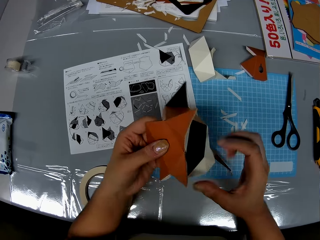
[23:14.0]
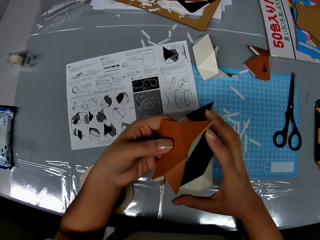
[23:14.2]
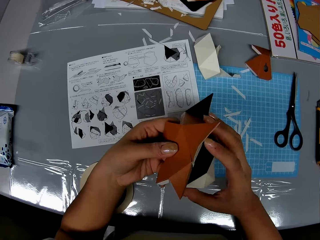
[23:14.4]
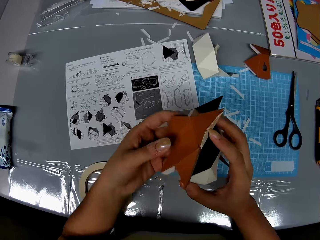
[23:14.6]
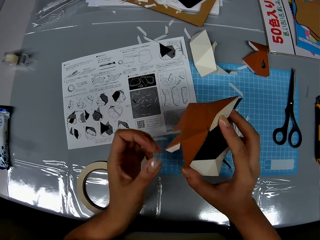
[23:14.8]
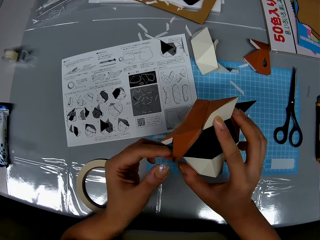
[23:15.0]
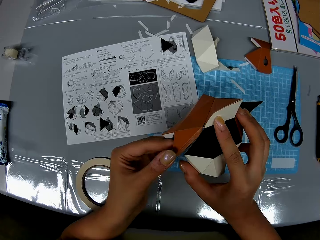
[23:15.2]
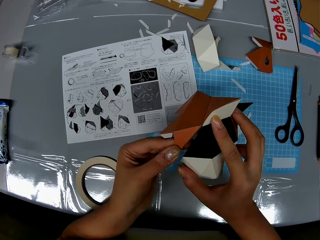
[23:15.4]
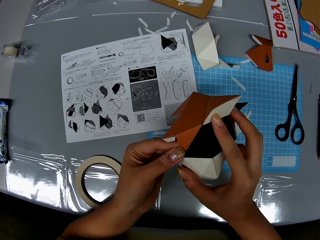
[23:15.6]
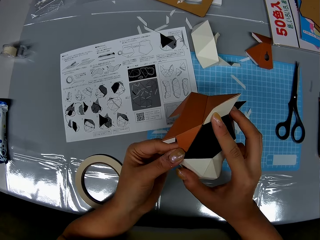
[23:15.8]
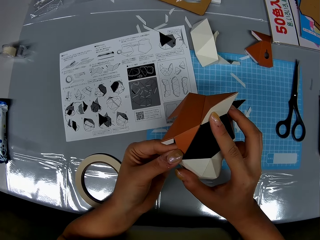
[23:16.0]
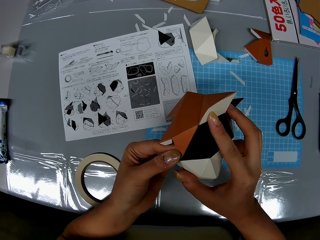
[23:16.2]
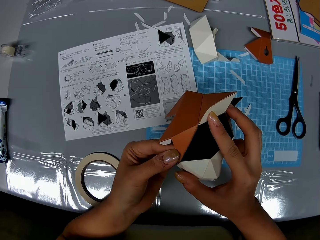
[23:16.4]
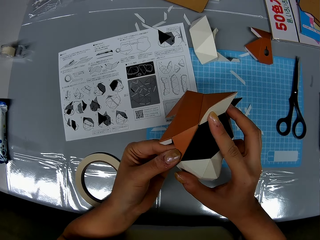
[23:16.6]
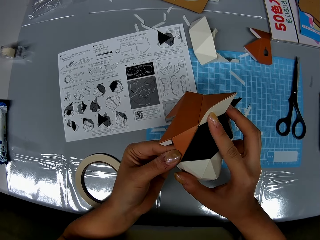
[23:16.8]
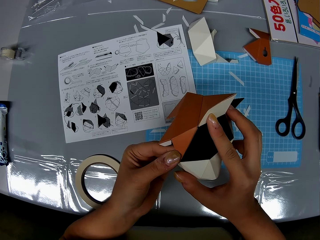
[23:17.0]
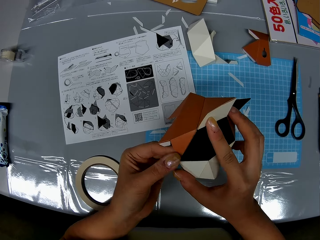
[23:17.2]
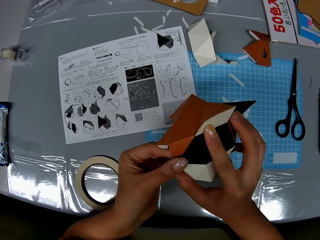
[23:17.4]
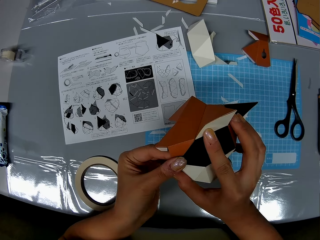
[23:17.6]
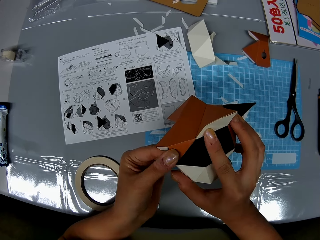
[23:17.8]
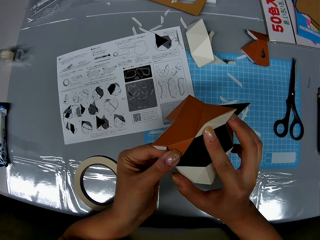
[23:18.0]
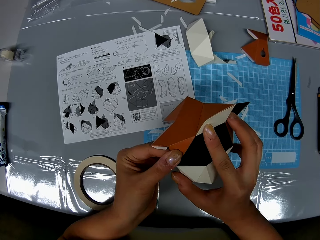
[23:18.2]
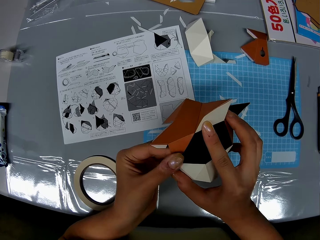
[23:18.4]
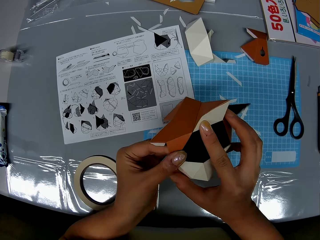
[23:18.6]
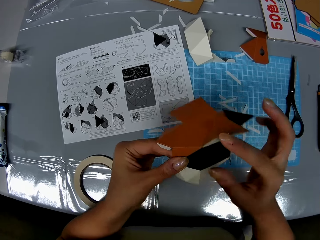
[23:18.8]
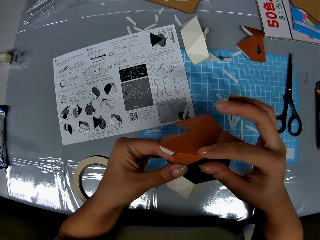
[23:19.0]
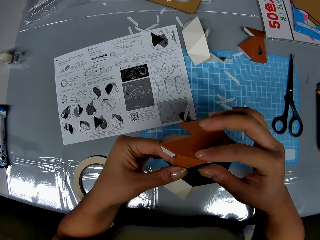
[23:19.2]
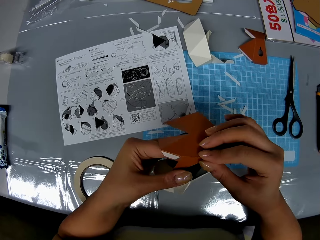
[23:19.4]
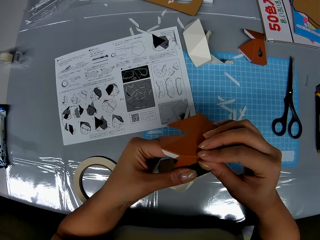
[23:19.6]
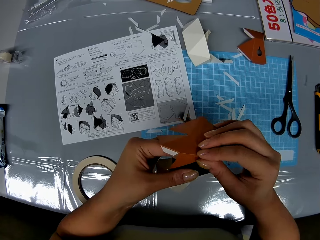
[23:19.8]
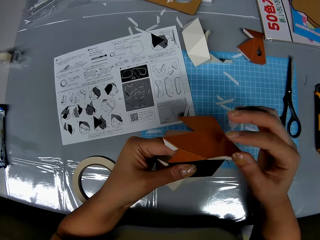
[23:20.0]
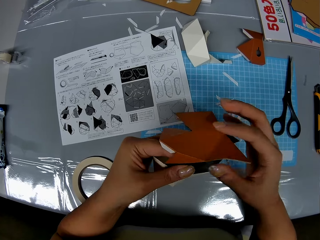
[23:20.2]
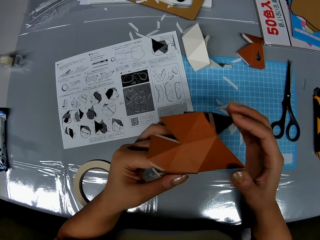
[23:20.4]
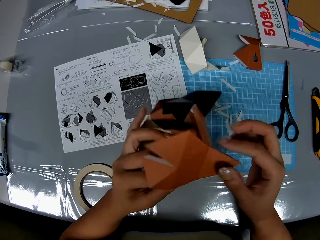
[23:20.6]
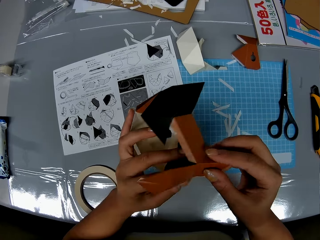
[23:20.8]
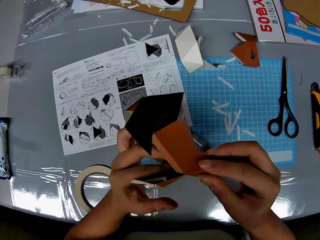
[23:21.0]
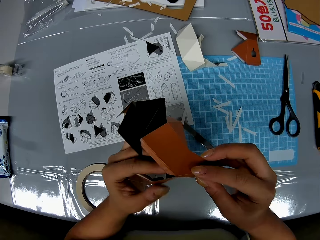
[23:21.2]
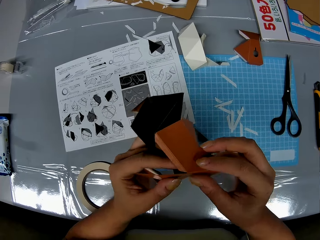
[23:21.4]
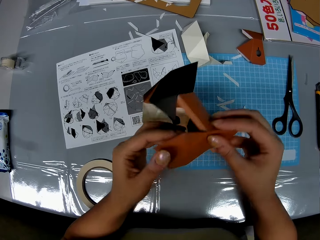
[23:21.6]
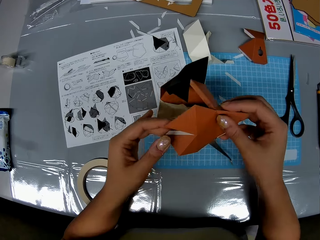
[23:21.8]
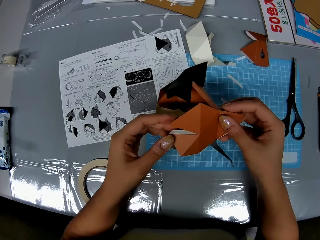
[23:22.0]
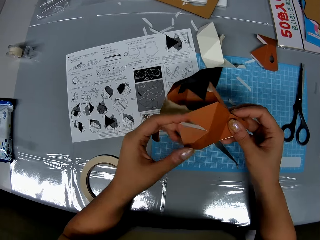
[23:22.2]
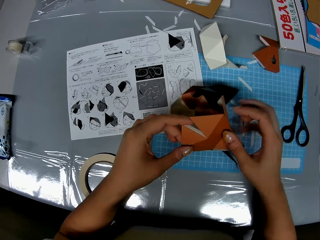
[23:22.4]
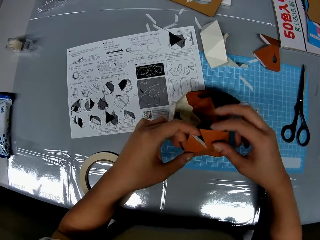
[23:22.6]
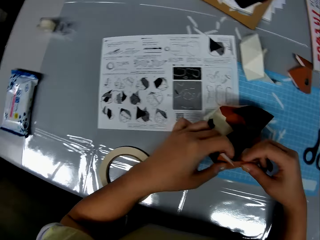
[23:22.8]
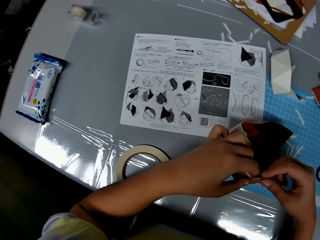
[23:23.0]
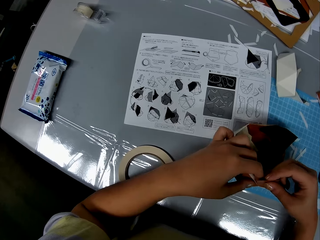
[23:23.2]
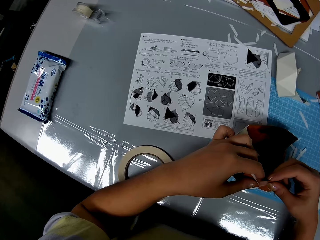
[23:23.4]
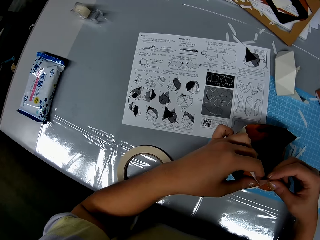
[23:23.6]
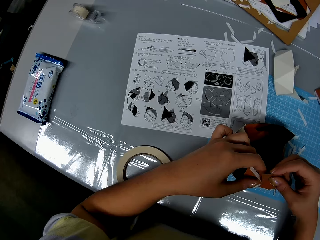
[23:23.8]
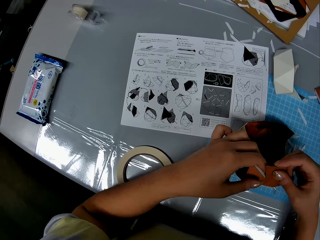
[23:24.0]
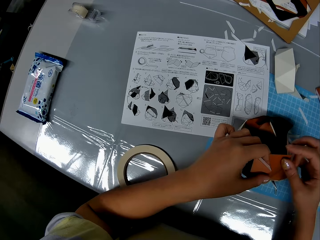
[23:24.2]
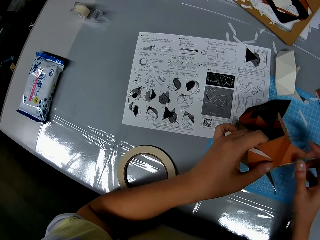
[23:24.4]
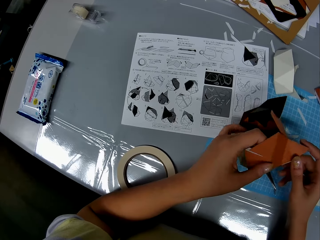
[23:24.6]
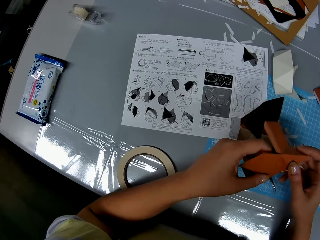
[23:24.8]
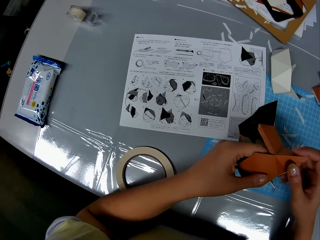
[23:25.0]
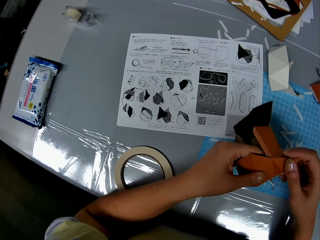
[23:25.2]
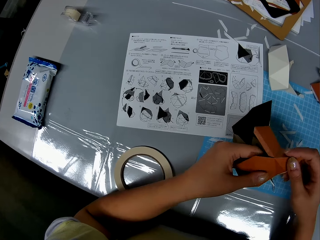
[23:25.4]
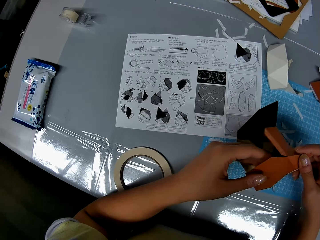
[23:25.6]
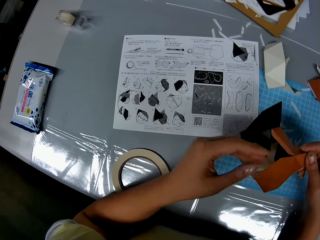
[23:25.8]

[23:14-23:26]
The camera wearer joins the origami.

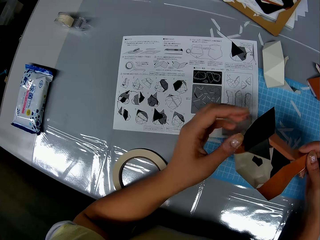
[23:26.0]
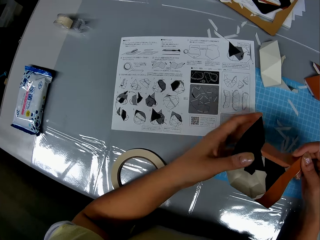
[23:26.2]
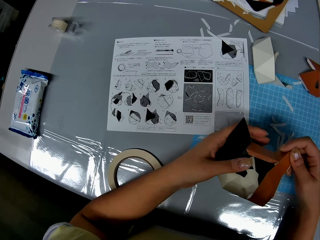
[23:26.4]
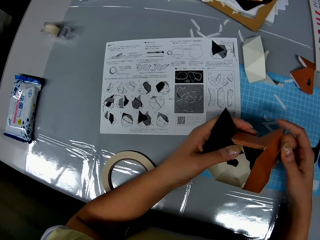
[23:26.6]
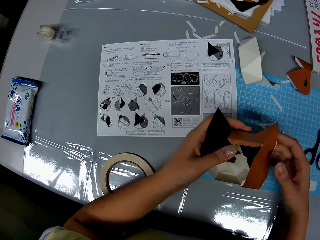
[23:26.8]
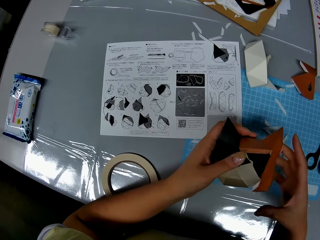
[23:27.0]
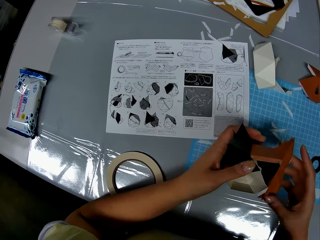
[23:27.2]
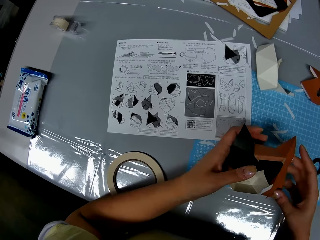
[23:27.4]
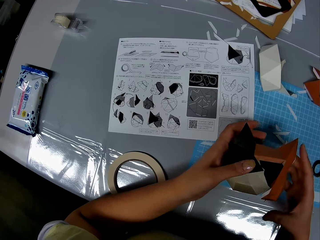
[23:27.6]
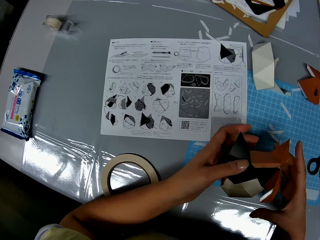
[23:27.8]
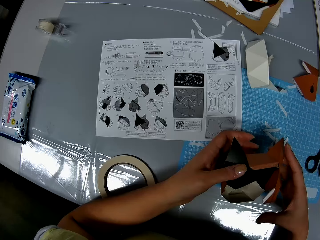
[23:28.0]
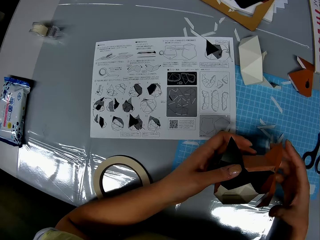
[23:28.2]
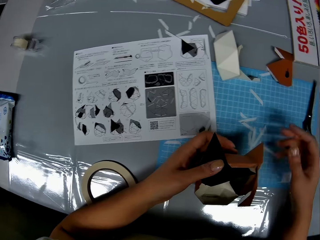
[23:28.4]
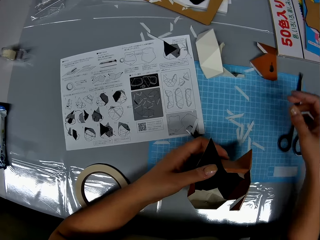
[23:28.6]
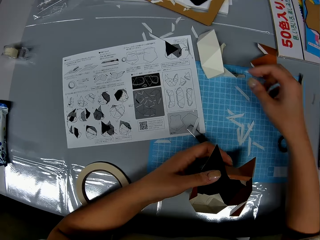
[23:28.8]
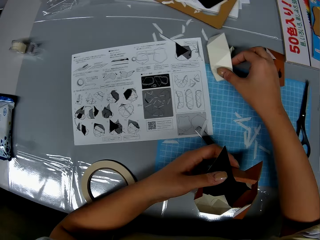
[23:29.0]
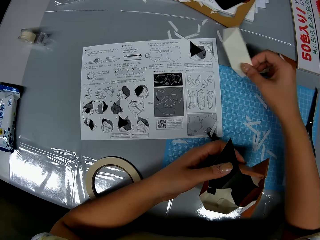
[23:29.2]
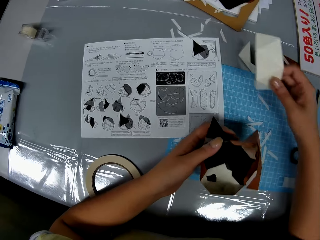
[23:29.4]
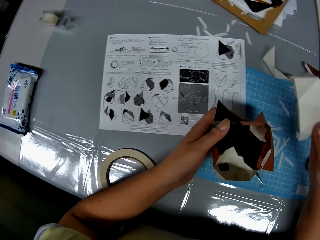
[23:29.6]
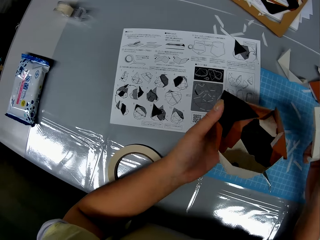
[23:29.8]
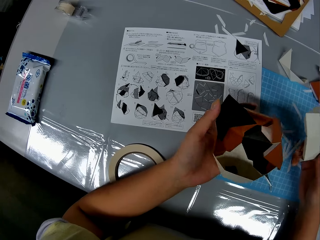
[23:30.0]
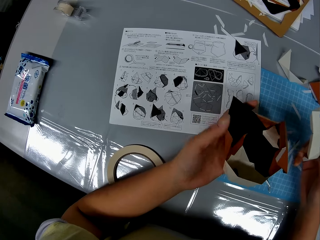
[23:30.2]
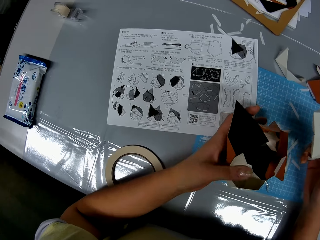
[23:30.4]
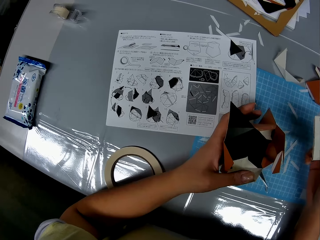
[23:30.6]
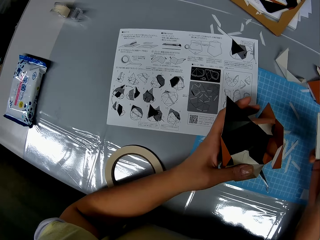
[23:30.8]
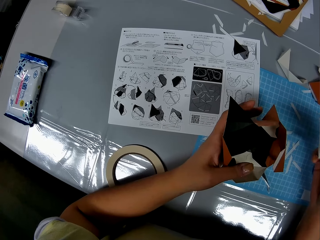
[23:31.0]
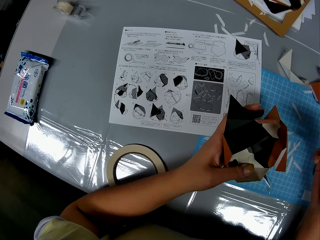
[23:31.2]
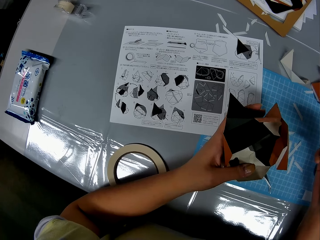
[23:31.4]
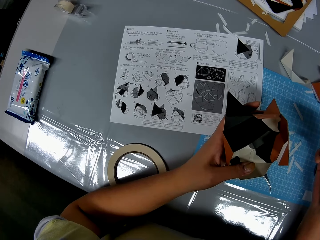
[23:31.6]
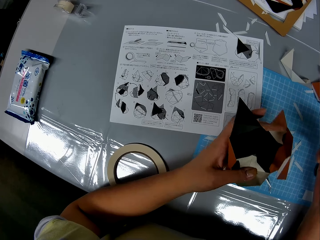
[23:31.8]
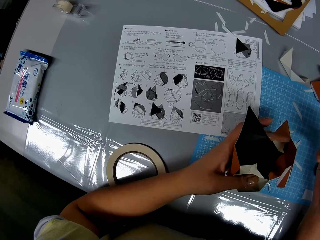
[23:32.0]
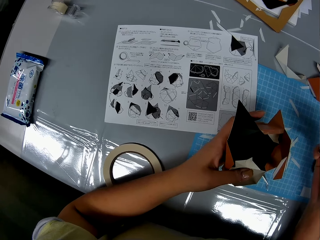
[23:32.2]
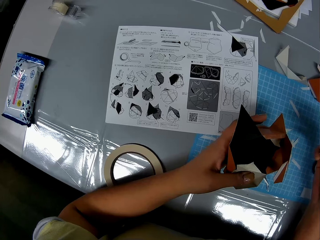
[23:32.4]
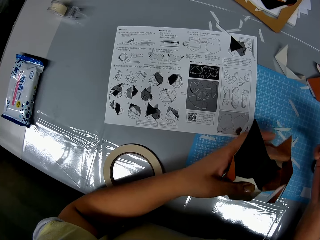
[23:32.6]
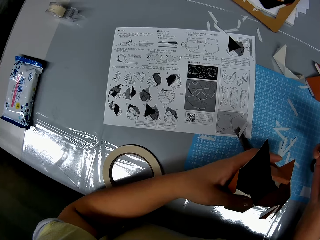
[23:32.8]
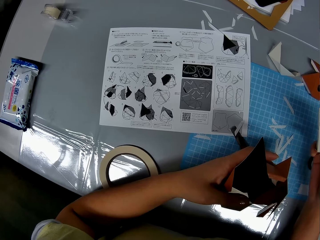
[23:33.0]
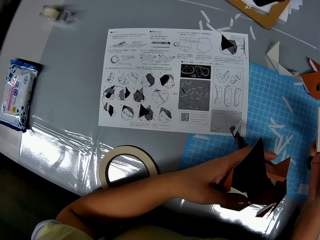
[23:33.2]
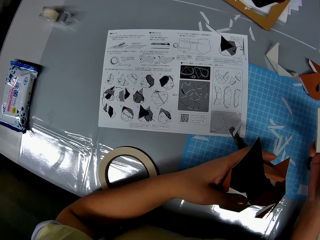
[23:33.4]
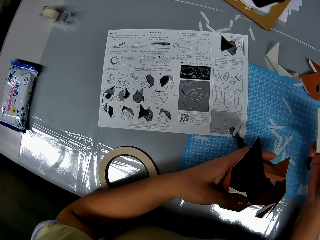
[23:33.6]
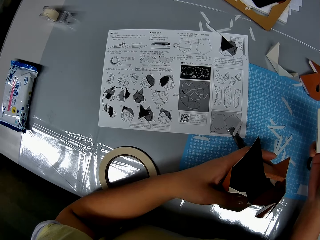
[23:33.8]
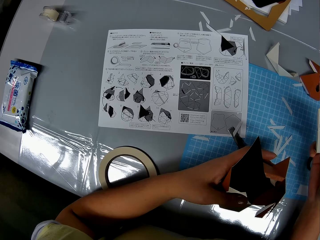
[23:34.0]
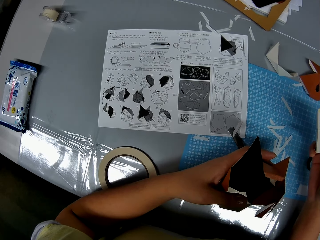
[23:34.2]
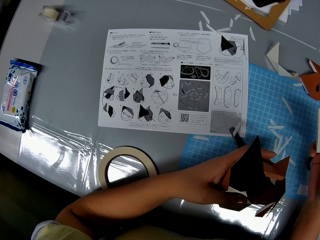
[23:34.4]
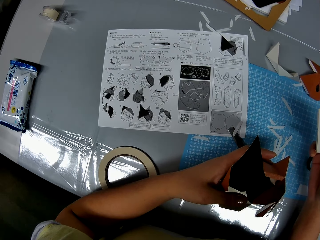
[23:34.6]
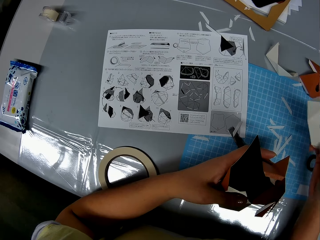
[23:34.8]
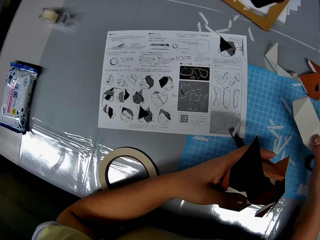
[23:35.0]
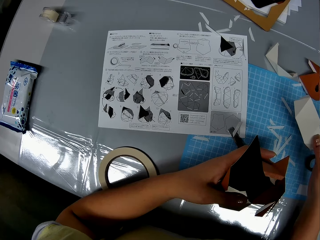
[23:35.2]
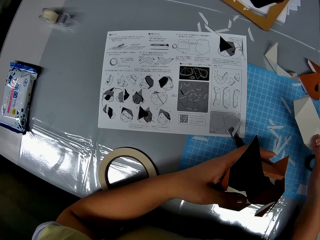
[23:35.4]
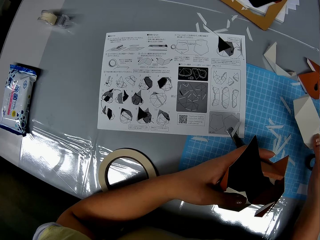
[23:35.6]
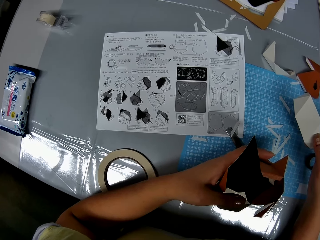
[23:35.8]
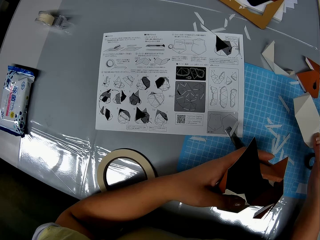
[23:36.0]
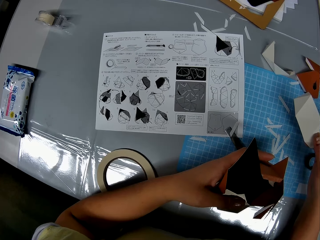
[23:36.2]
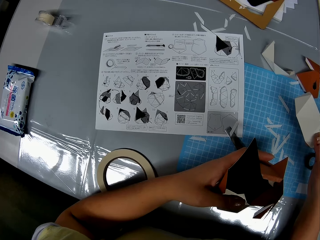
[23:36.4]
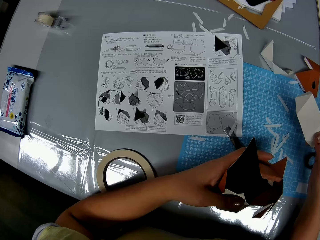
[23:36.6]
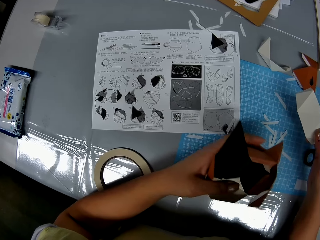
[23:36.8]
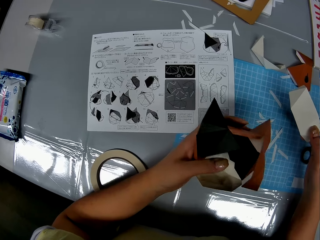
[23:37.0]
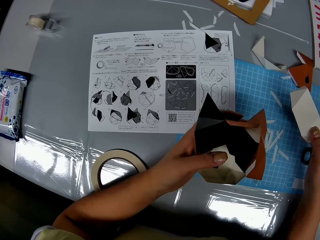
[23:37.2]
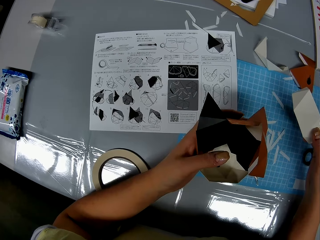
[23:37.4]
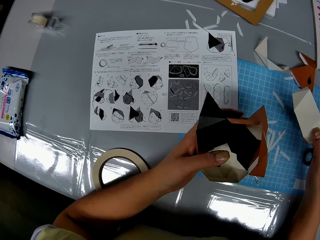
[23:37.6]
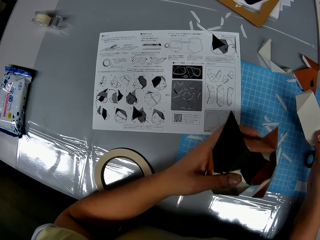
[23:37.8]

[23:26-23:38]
The camera wearer picks up a white paper on the table with her right hand. She looks at the manual.
